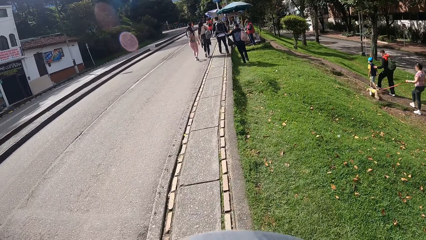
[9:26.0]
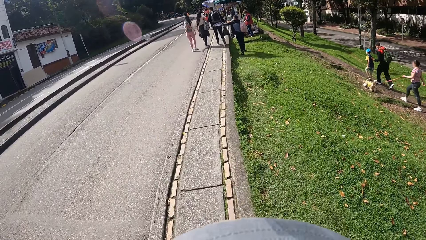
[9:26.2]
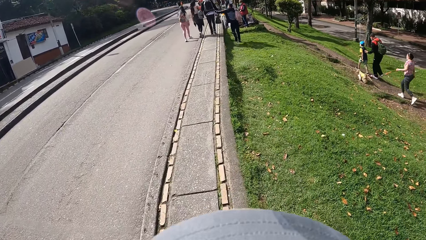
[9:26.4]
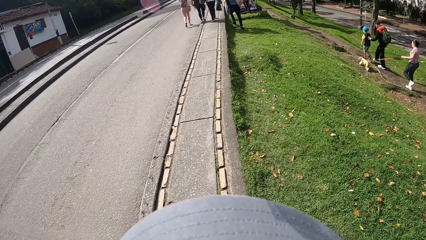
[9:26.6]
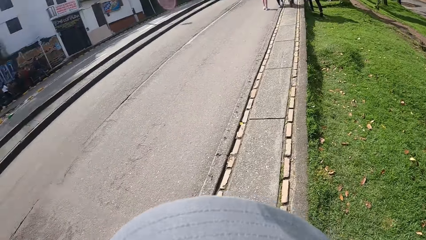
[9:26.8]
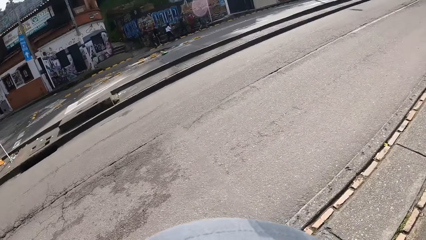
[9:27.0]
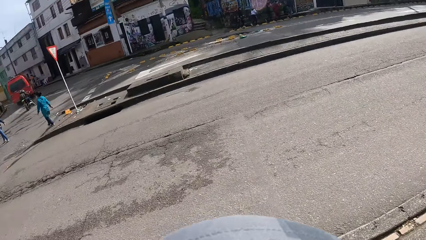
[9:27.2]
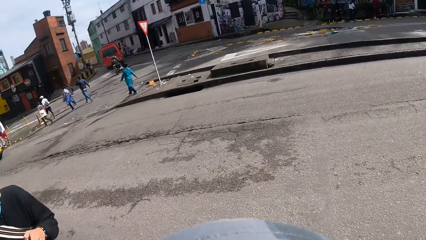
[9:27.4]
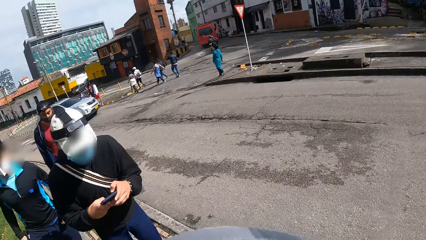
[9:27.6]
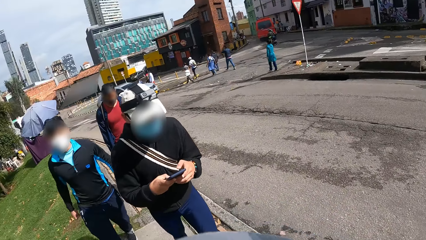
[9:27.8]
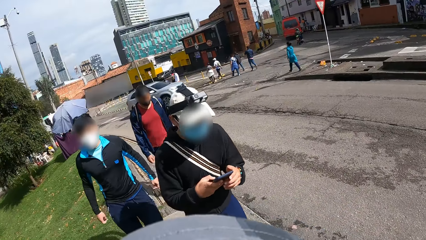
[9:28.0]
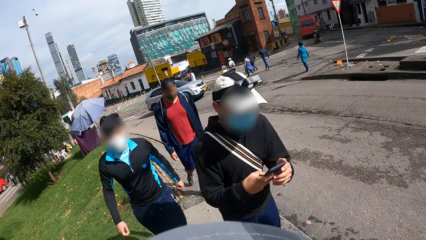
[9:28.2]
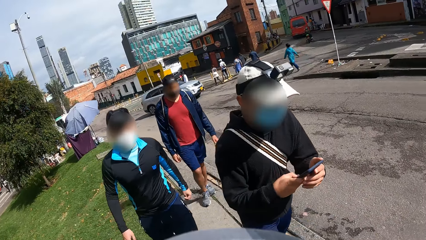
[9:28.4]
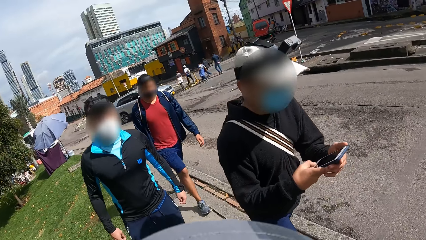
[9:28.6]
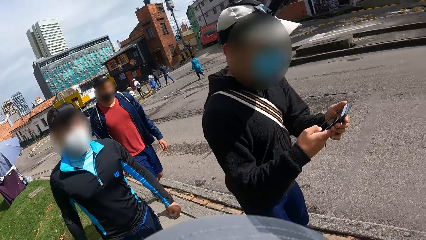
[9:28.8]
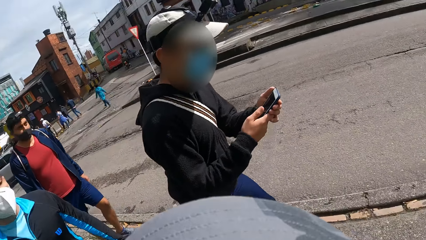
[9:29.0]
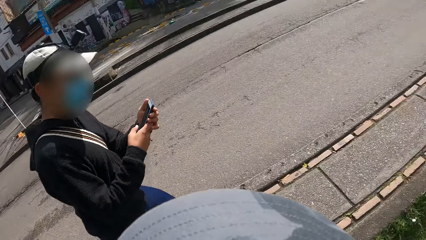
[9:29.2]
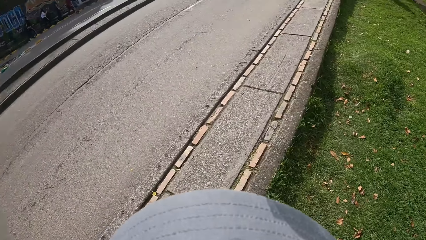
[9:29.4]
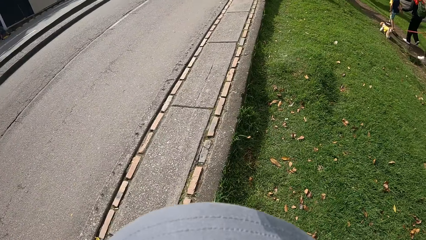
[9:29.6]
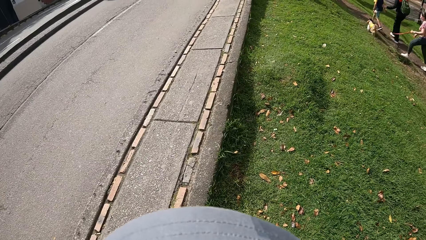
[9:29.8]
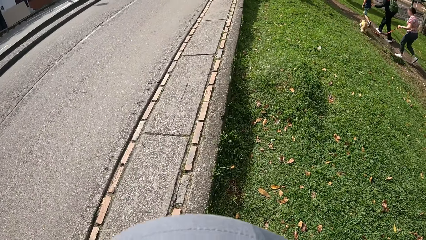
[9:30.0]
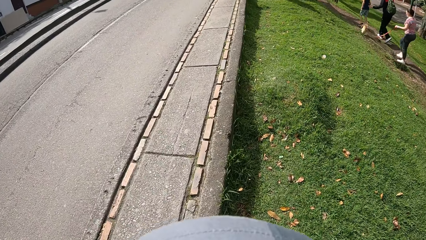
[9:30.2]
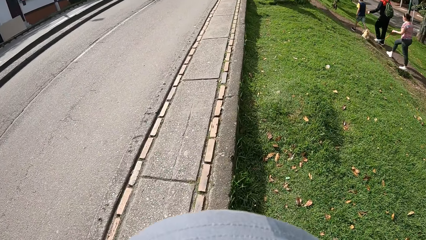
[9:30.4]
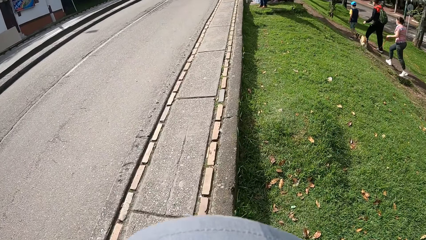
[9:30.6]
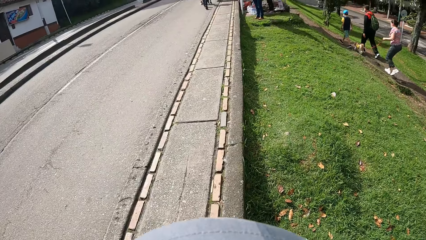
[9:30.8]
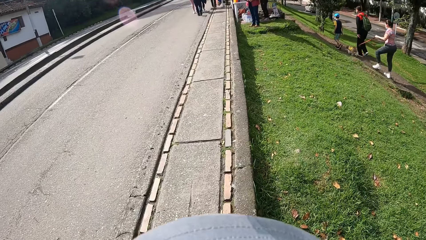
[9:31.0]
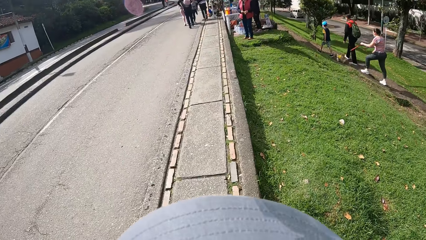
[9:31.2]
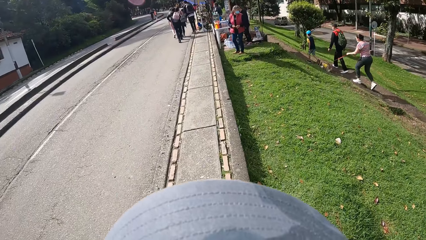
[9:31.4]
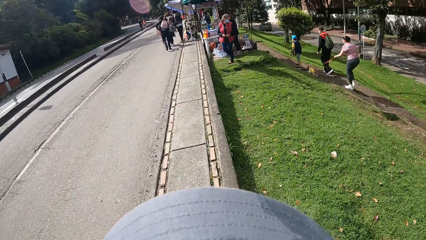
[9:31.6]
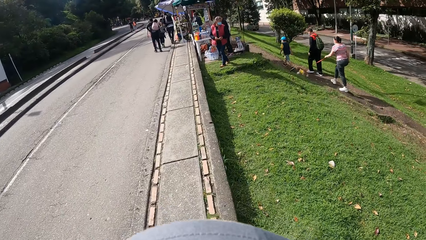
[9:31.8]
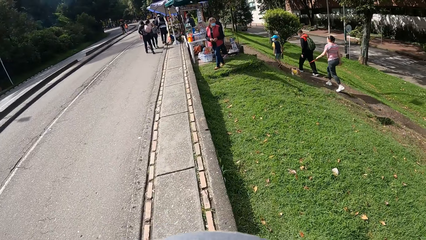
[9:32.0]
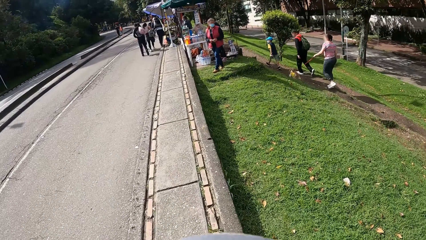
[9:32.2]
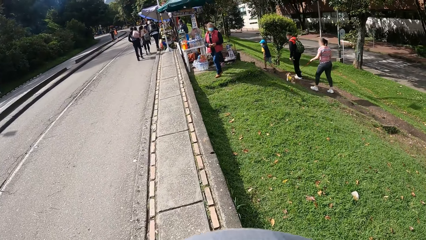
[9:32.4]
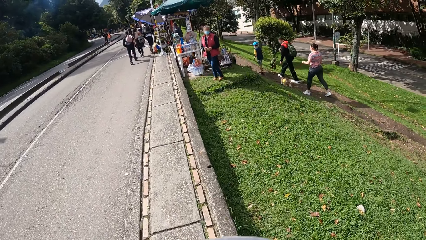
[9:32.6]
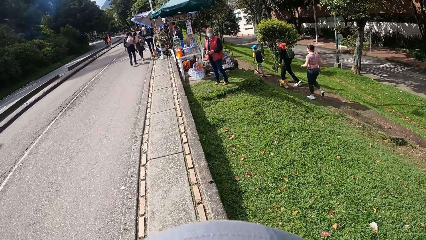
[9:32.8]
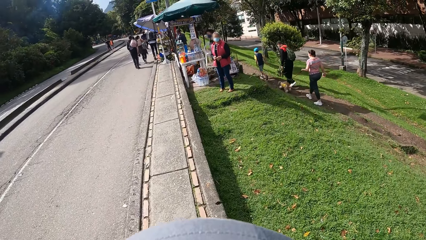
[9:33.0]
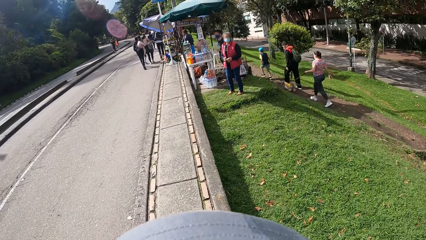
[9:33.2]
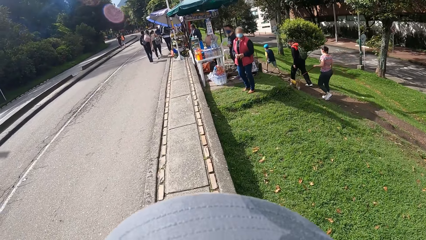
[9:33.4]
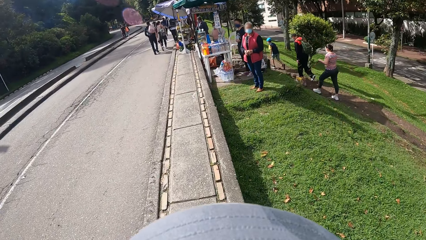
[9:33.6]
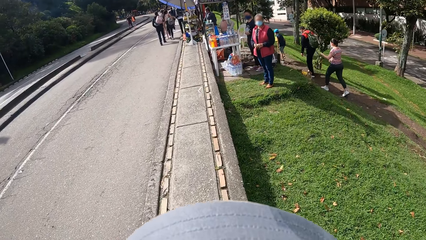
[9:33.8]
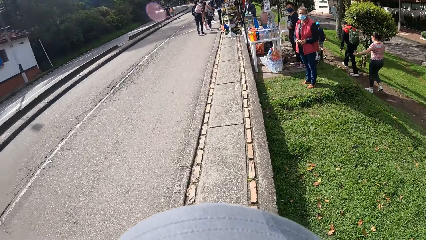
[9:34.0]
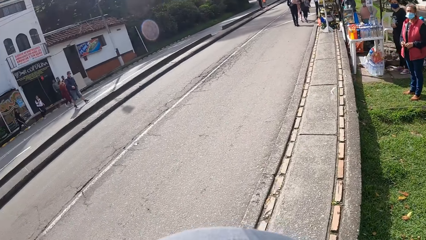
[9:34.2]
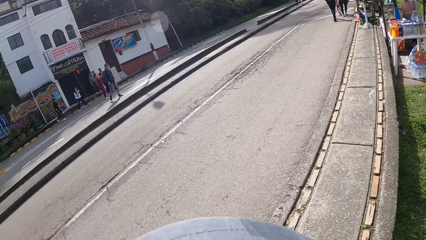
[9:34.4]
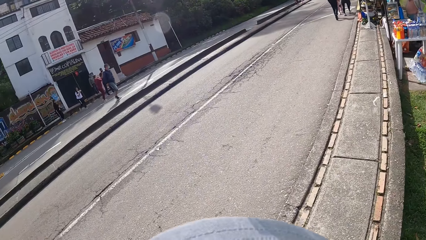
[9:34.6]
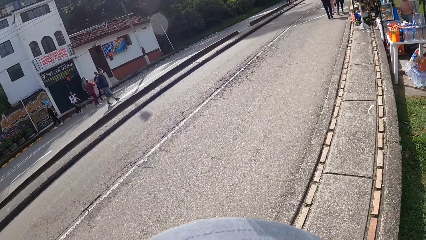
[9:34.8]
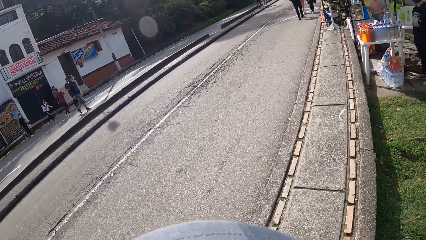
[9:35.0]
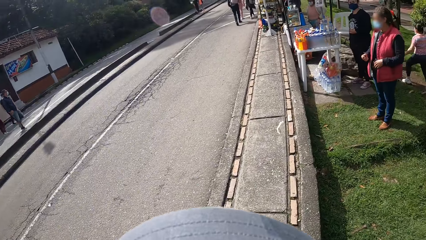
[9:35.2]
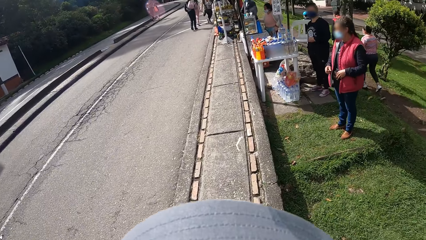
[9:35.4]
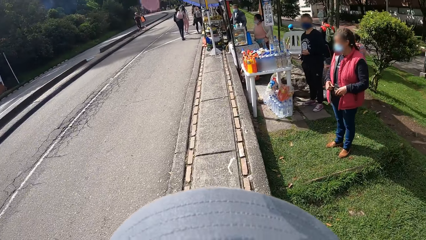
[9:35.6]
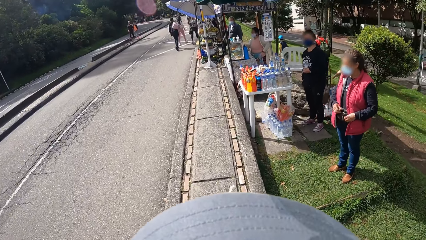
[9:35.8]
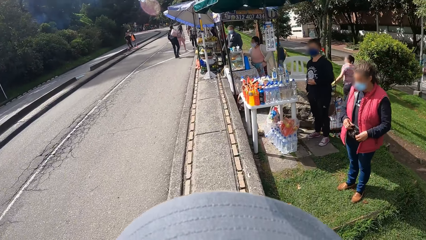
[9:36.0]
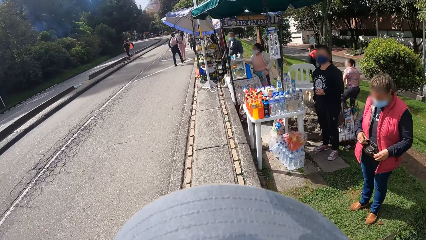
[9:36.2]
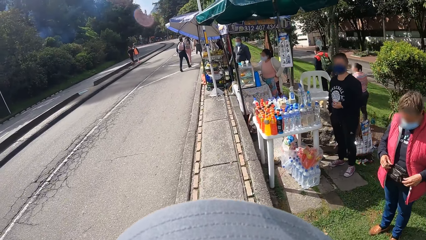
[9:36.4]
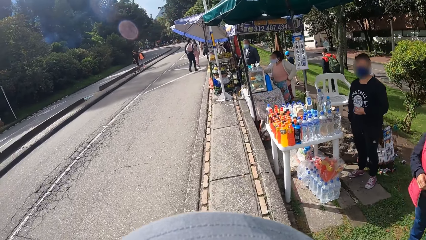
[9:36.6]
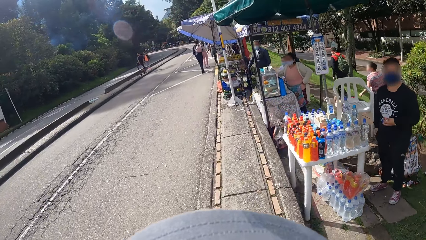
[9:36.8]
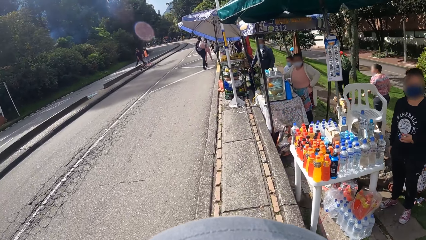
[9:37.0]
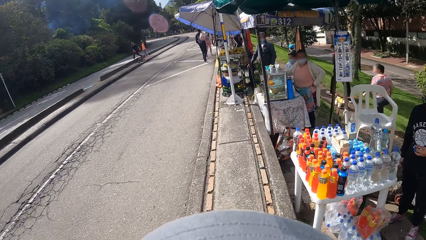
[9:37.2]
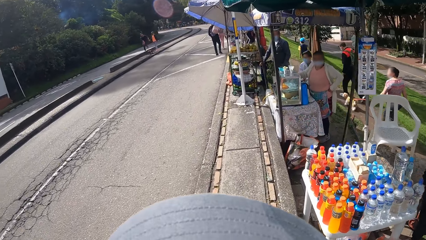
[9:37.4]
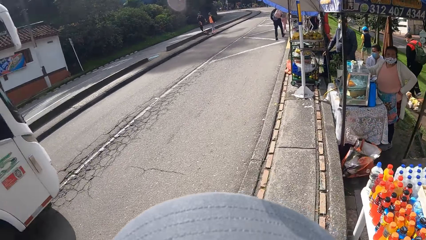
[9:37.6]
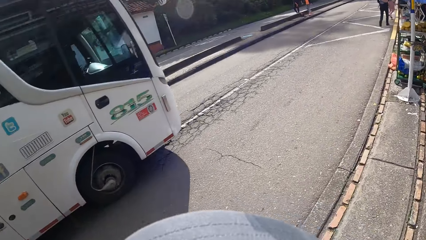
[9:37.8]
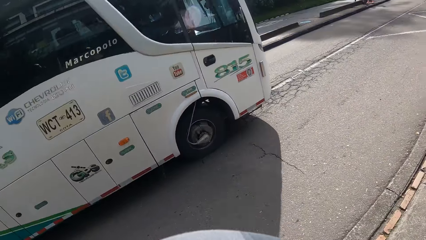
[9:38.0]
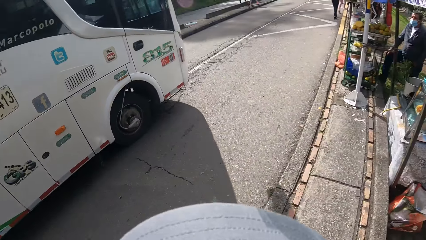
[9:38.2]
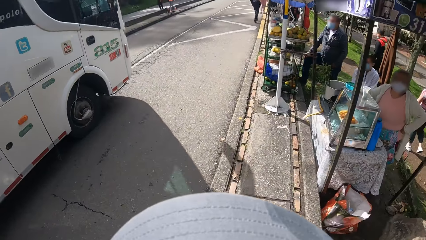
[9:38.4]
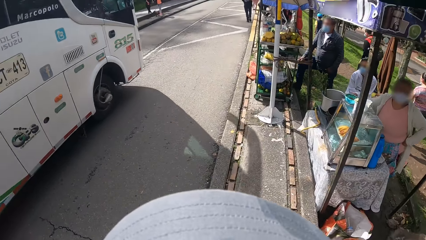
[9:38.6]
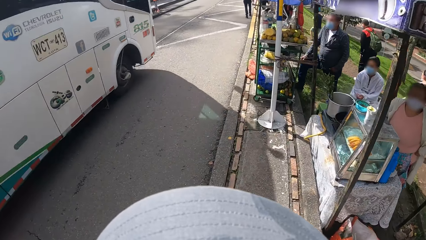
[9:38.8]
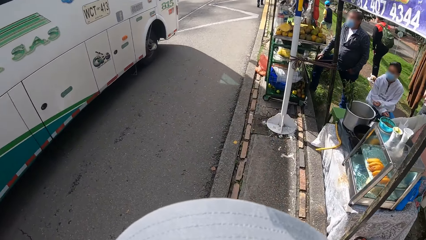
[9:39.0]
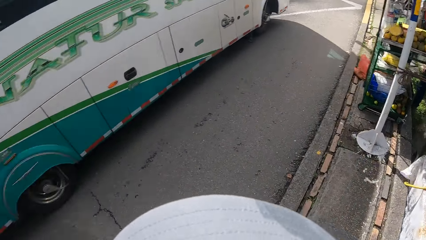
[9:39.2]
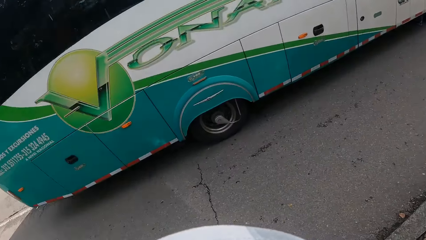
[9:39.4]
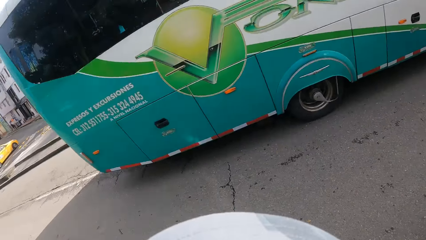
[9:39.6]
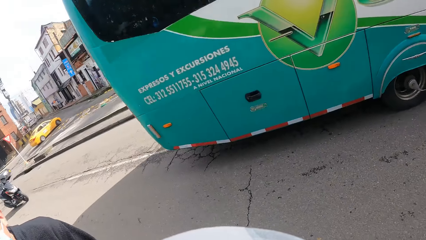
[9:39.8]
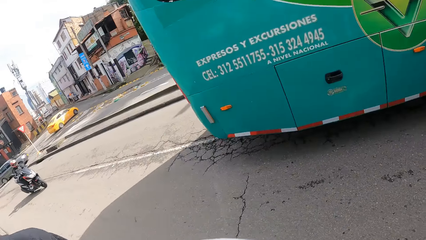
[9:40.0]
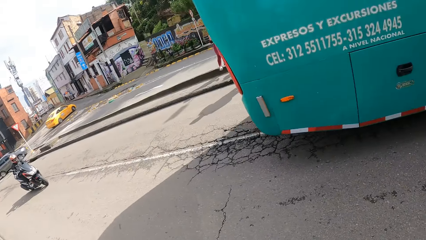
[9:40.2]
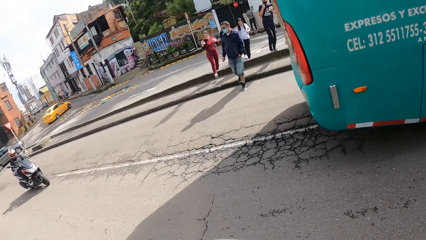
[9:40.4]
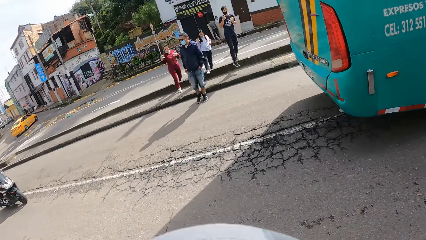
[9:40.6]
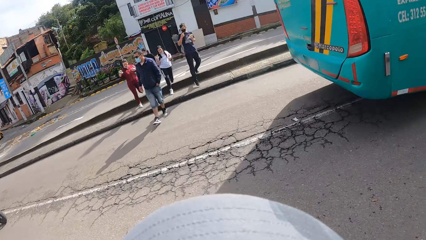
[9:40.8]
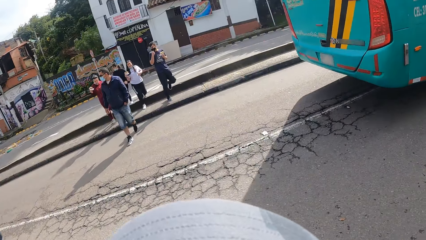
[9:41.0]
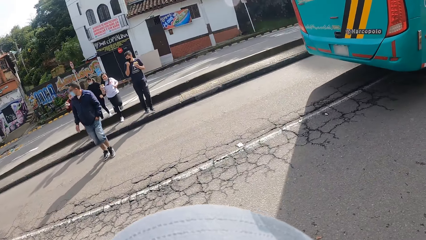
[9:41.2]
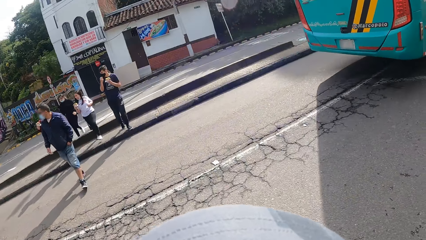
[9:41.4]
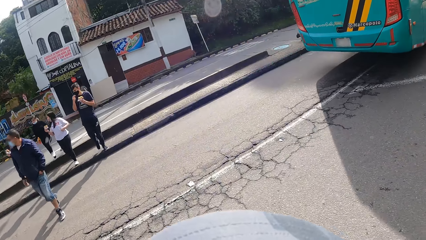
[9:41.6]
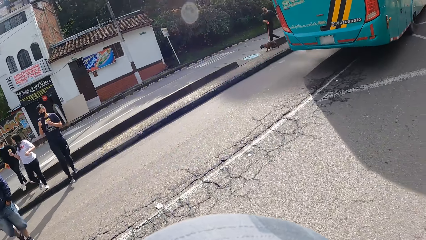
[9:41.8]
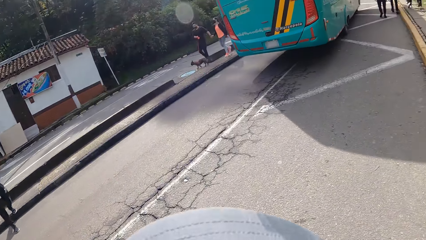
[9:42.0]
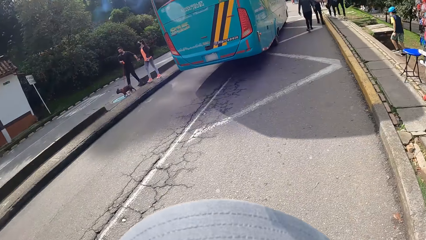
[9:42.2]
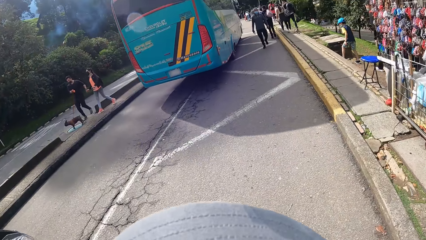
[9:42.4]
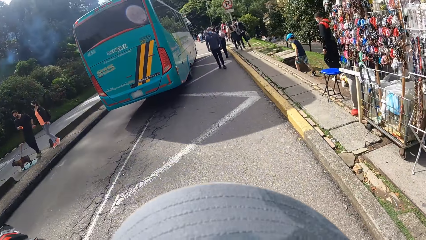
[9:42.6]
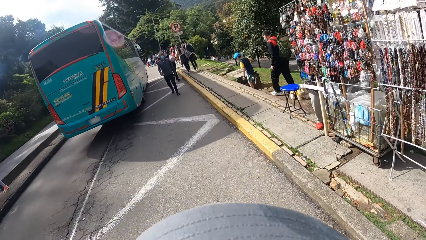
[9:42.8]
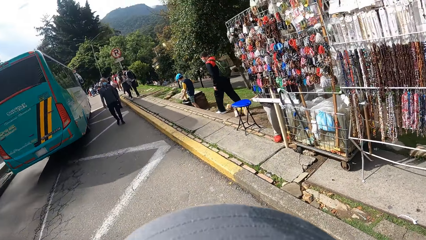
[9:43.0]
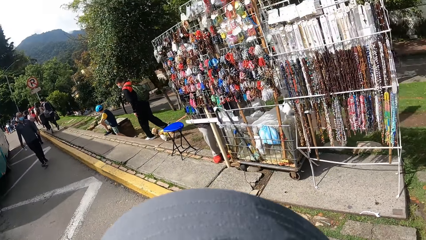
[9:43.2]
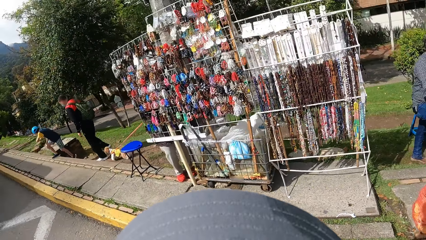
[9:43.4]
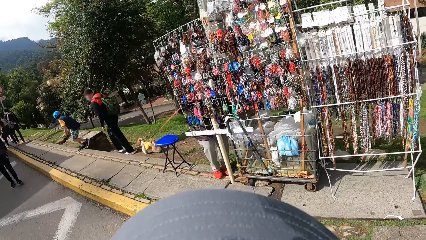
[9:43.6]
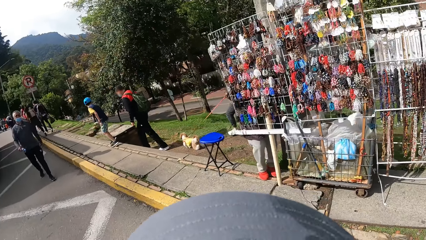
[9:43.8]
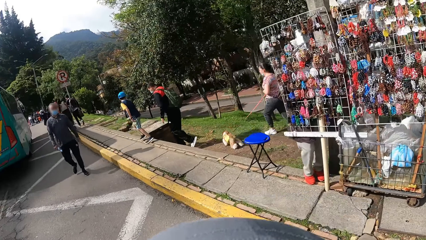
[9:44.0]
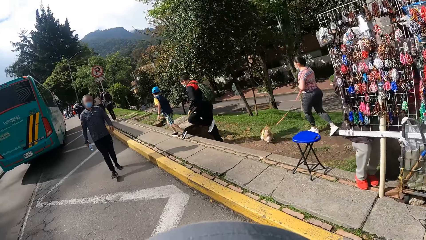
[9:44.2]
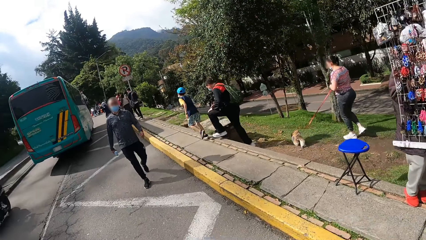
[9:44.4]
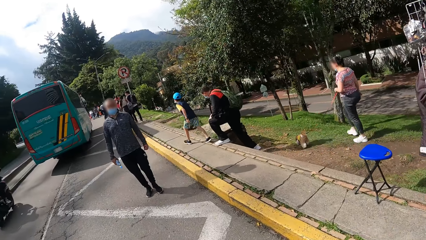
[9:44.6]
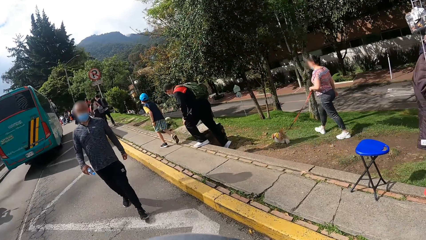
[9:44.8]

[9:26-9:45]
A man operates a phone with both hands. The camera wearer turns on the road. Another man walks on the road. A white bus drives past the camera wearer. The camera wearer looks around.
